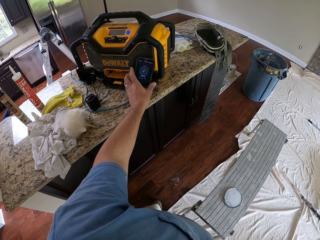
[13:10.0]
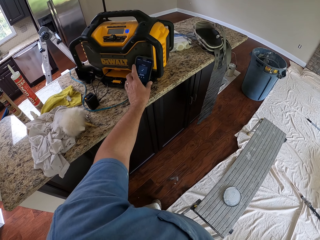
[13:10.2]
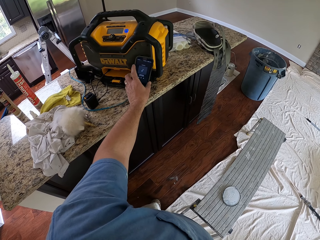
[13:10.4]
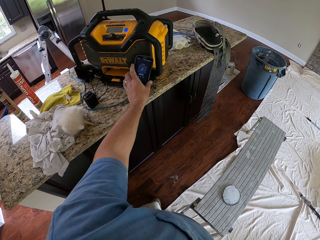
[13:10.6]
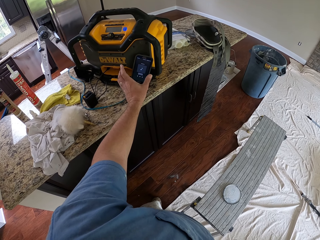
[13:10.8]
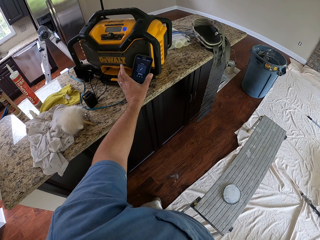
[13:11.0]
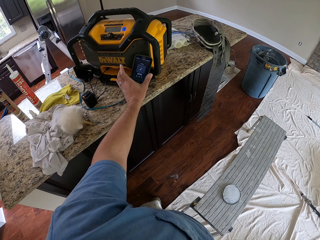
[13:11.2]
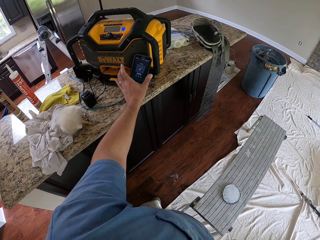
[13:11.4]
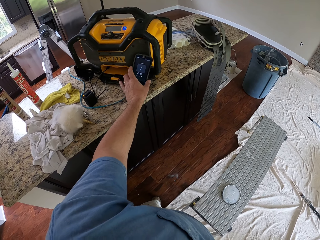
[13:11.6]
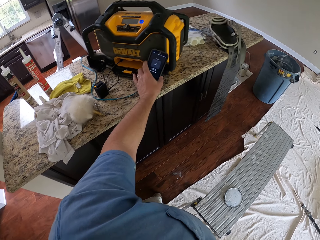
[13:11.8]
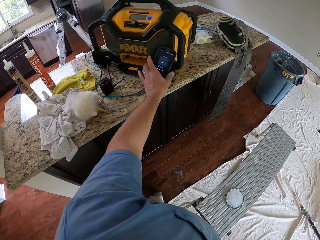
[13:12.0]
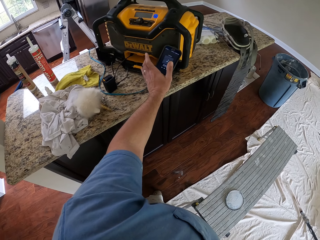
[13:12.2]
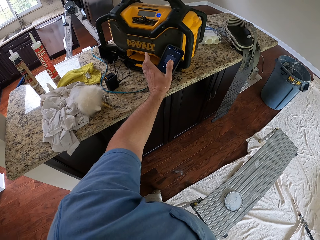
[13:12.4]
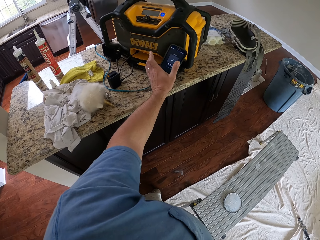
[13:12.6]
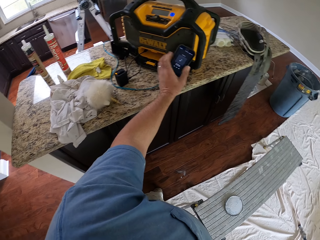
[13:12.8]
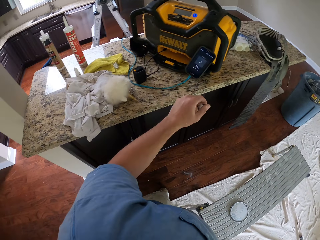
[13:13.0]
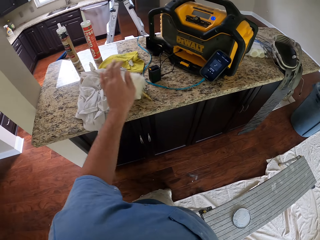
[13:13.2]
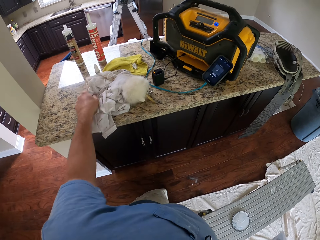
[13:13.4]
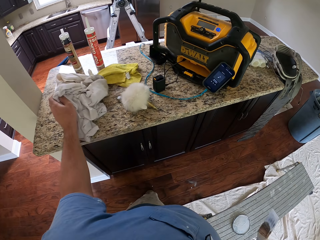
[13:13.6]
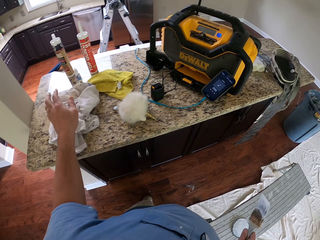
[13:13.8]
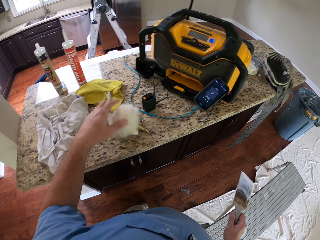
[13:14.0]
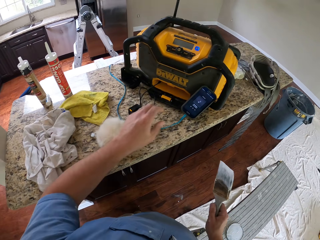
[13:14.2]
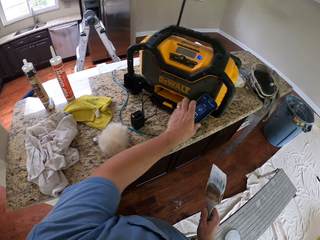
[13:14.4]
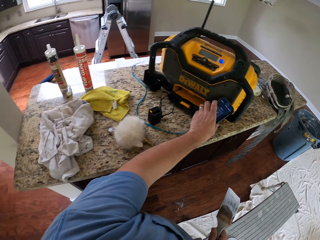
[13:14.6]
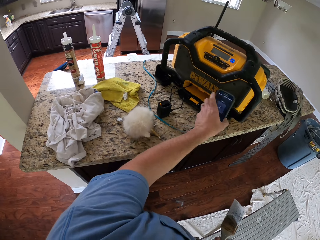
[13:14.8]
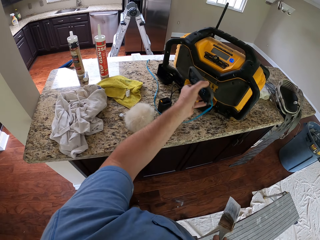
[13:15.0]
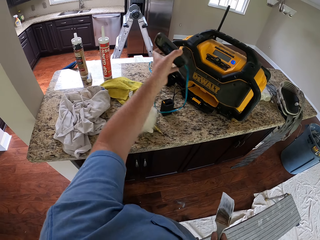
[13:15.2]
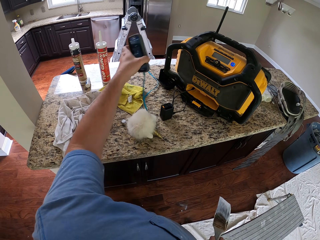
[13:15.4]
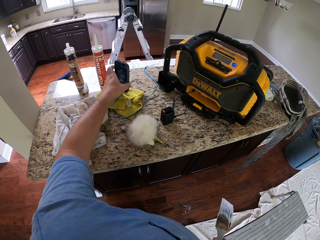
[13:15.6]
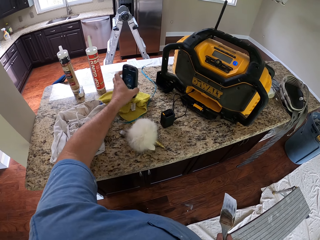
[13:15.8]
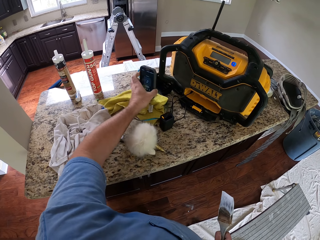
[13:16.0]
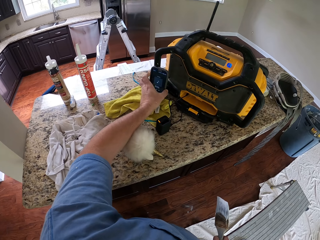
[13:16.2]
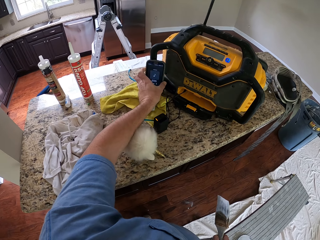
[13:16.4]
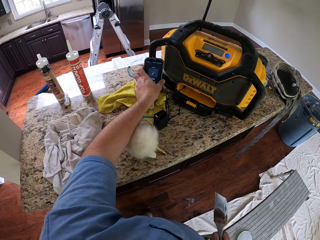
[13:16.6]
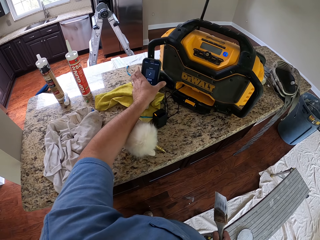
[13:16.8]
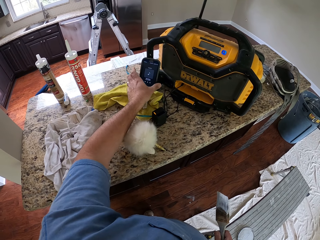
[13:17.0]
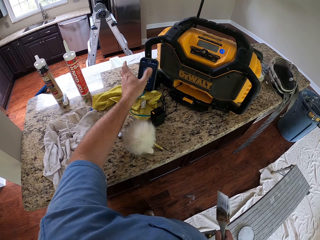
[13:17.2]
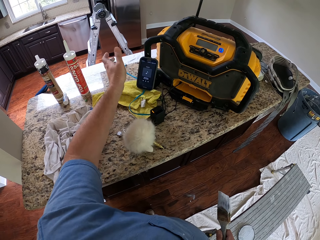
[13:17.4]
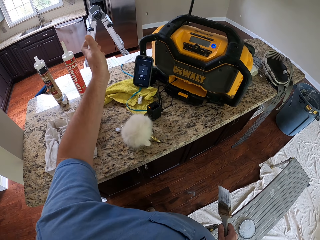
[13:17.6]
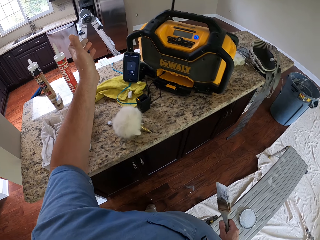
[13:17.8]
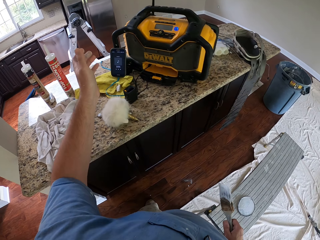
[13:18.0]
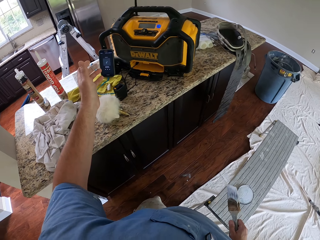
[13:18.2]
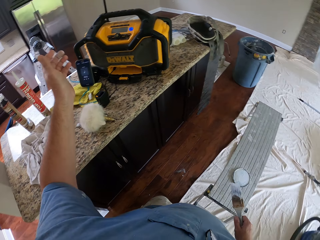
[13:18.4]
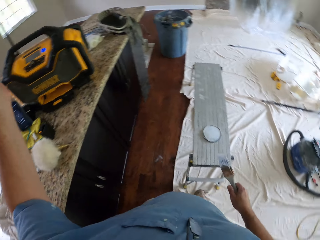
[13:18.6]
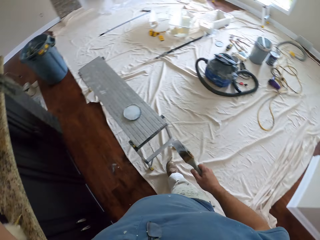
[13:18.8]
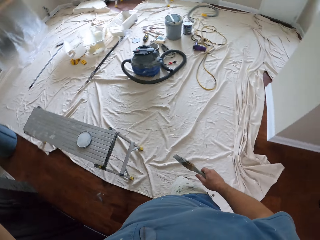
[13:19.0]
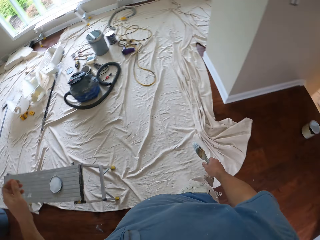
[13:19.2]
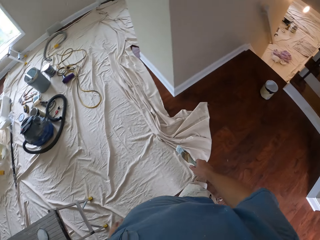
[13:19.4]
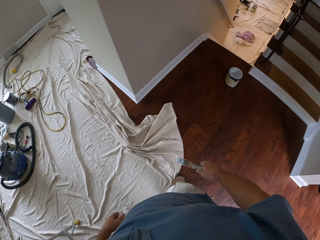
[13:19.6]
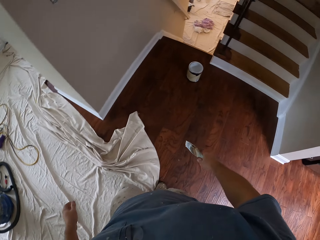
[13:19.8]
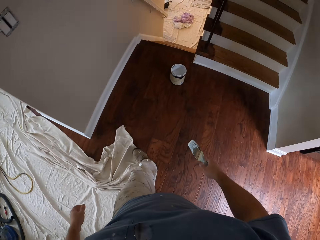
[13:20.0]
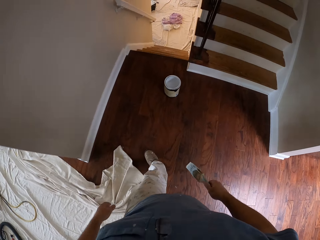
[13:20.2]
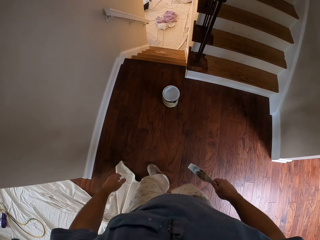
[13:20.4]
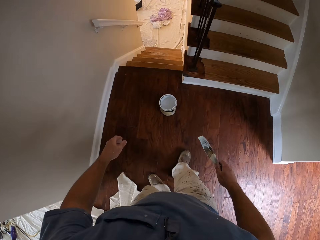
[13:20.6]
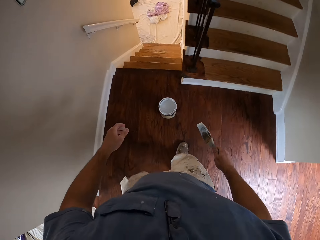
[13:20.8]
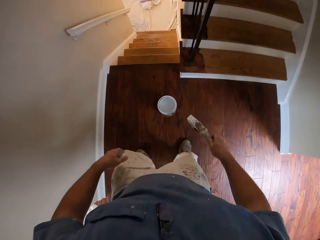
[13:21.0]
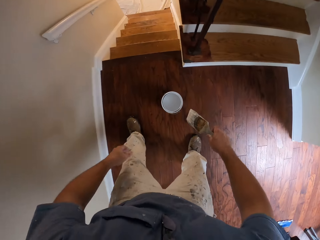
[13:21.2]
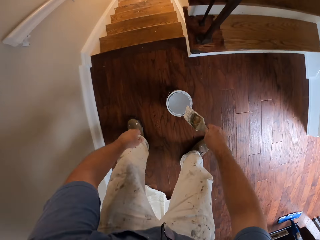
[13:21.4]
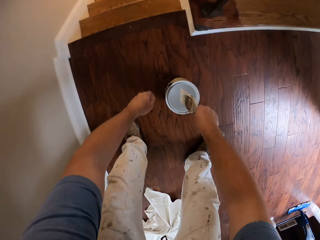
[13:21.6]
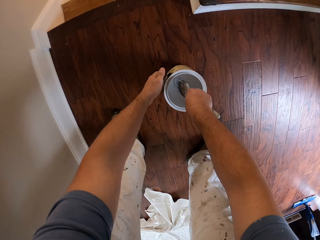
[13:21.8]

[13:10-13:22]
The camera wearer moves a cloth on the slab. He lifts his phone from the slab. He places his phone on a yellow hand towel on the slab. He moves his phone with the yellow hand towel over the slab. He rests his phone on an inverter on the slab. He lifts his hand from the phone. He walks back to the paint container on the floor.

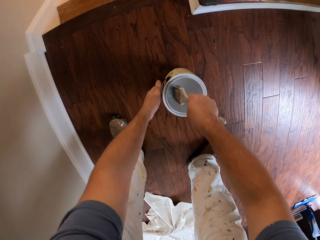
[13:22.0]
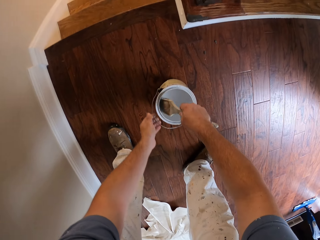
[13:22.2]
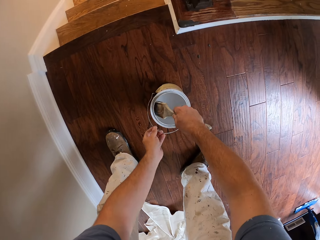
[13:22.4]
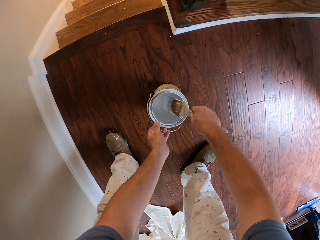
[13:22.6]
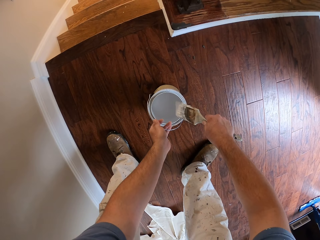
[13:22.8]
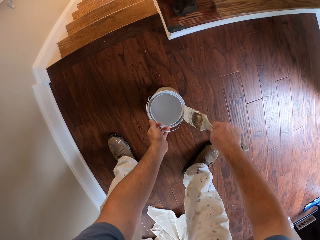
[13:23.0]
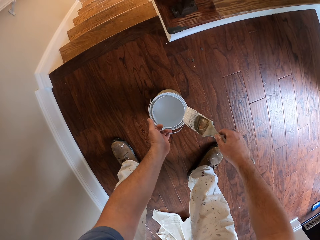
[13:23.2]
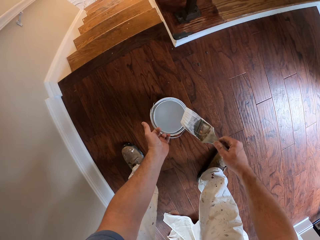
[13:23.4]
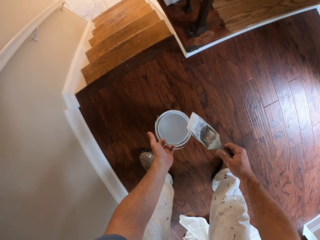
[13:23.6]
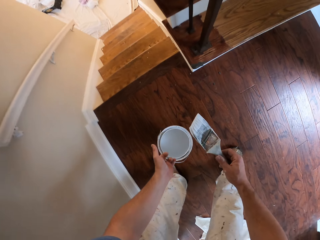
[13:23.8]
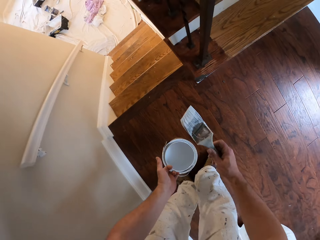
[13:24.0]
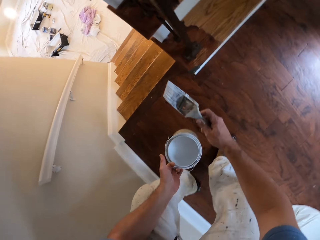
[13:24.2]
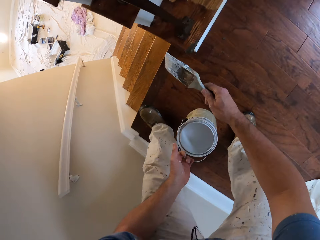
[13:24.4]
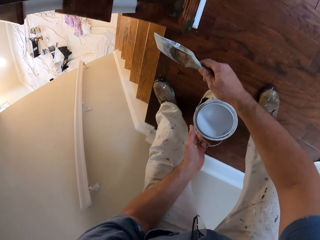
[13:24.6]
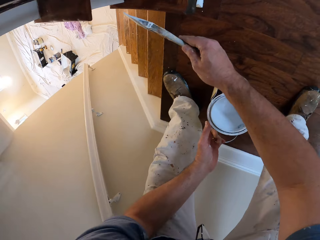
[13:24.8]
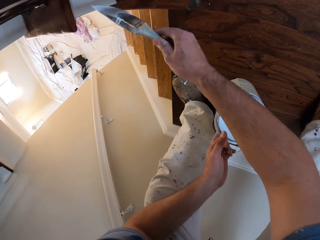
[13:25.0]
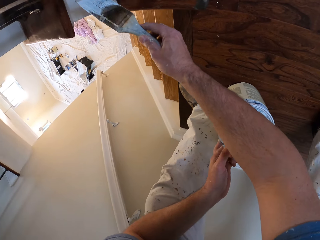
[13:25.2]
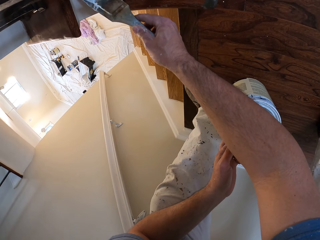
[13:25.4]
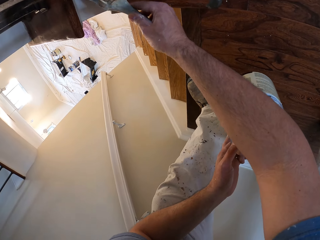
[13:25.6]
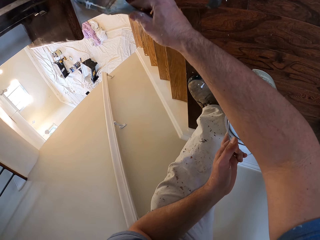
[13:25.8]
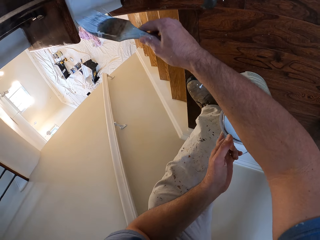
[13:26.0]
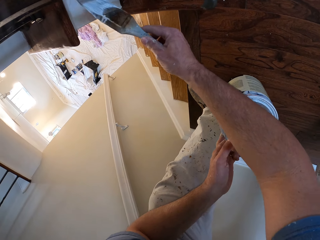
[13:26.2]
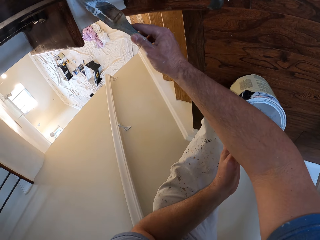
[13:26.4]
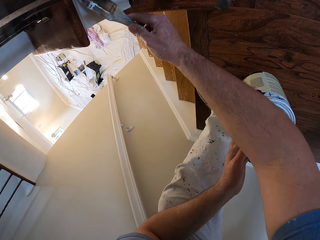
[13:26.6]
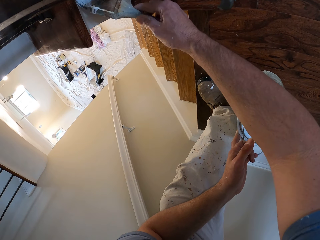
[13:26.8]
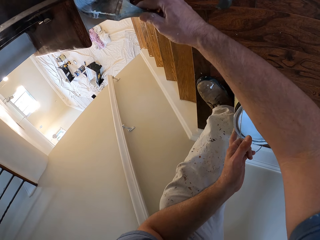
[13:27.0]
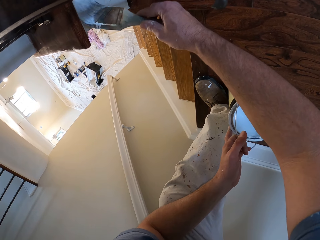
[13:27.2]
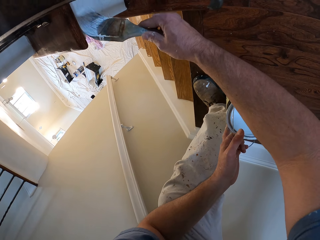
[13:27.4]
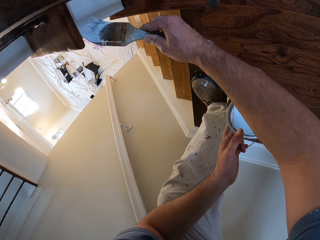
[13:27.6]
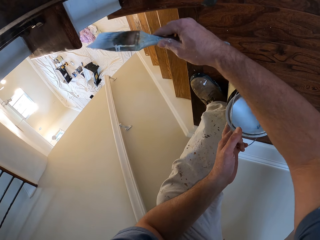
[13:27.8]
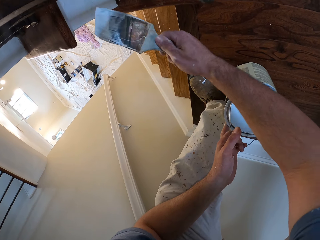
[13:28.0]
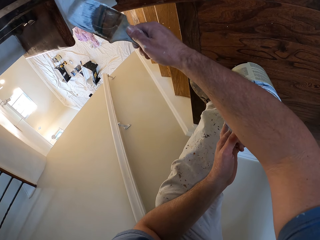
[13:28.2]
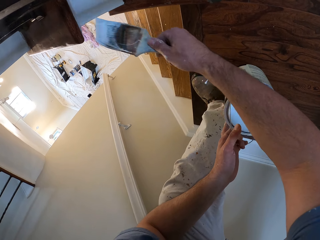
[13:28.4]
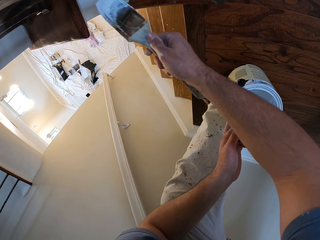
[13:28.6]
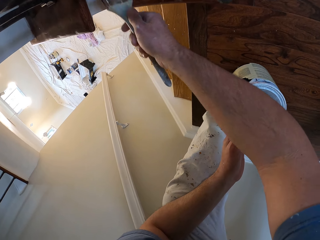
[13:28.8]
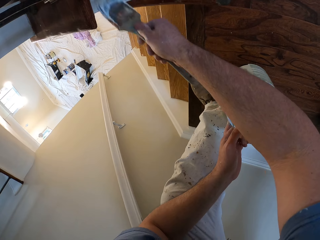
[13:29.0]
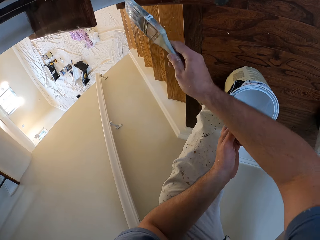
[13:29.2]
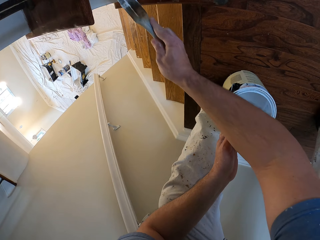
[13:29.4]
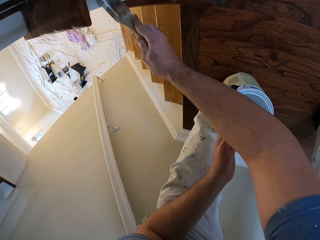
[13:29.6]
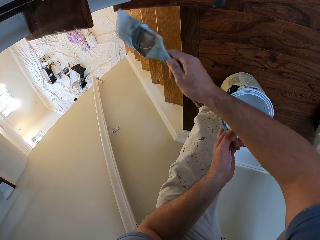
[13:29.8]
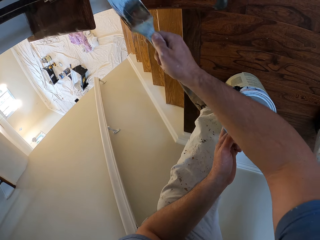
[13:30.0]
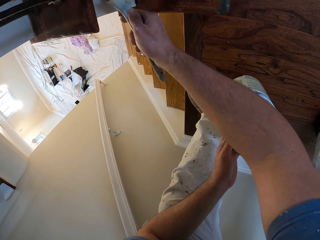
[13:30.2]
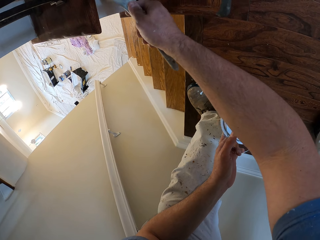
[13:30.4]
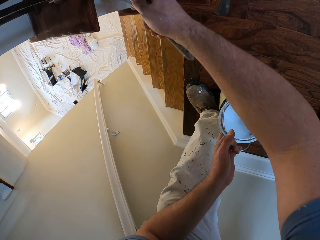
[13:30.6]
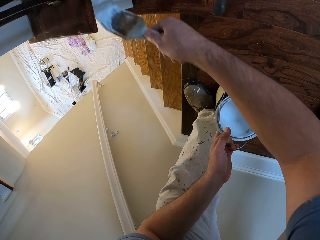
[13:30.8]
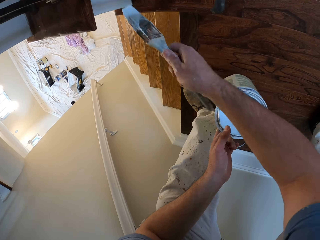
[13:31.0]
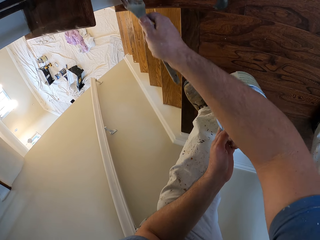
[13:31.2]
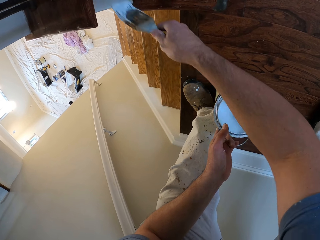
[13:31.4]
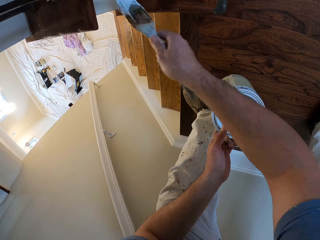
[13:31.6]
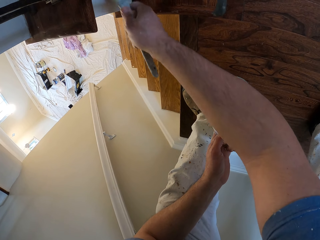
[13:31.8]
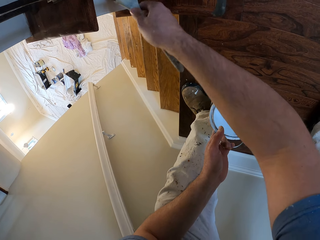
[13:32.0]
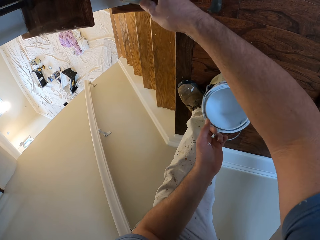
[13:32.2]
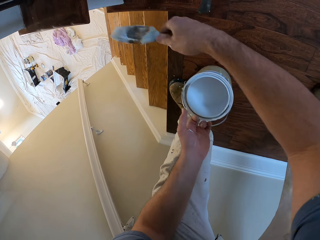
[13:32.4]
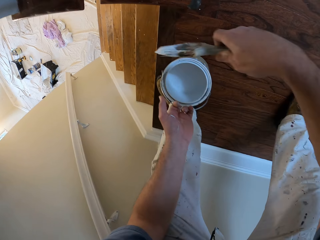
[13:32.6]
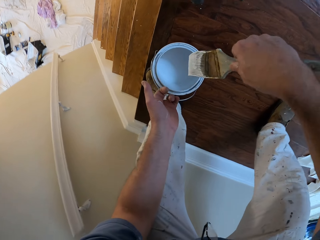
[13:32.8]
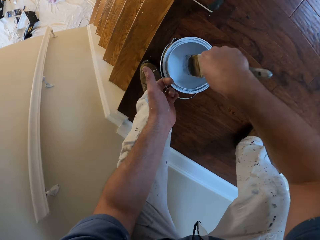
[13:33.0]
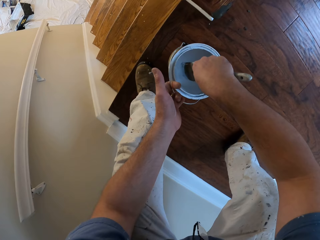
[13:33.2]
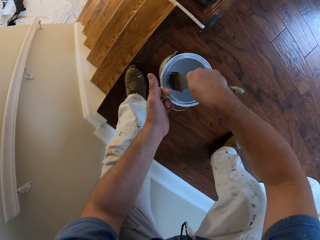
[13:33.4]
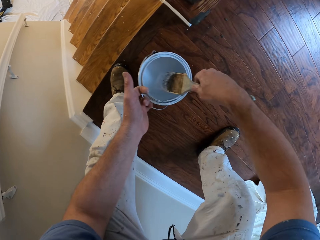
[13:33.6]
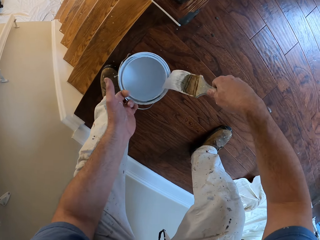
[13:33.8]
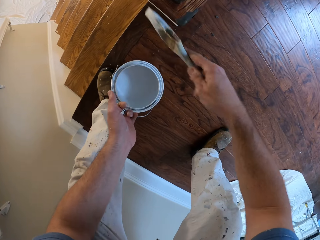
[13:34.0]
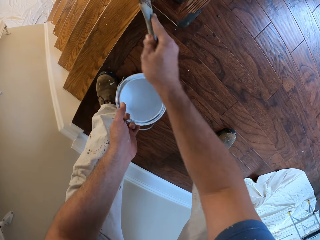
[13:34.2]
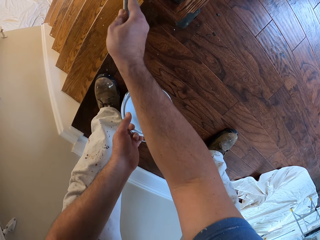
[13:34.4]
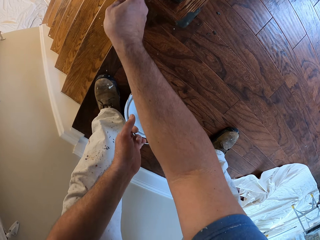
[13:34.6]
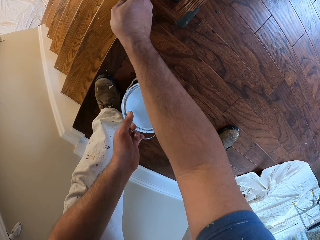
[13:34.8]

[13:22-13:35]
The camera wearer dips the paint brush into the paint container. They lift the paint container from the floor. They hold the container containing paint. They walk towards the stairs. They paint the staircase white with the paint brush. They dip the paint brush into the paint container.
